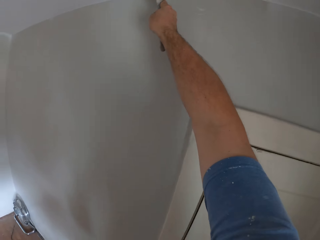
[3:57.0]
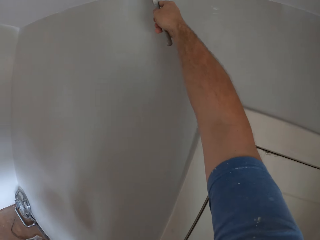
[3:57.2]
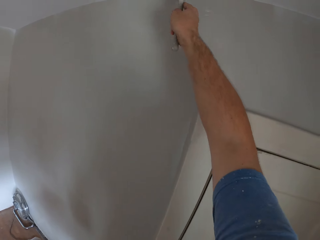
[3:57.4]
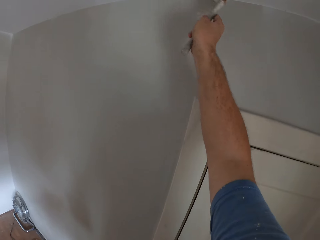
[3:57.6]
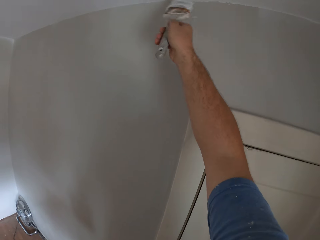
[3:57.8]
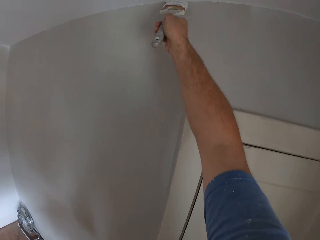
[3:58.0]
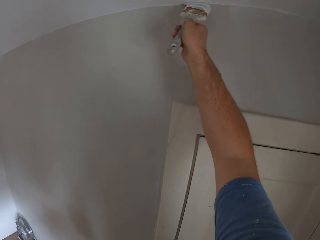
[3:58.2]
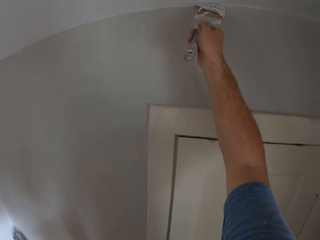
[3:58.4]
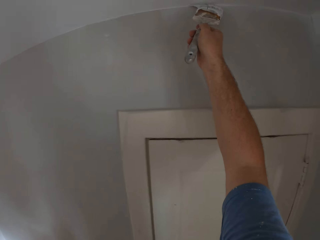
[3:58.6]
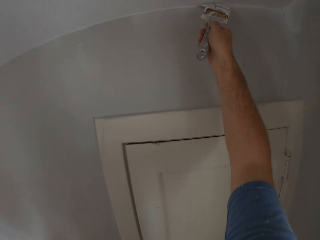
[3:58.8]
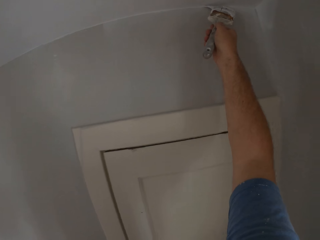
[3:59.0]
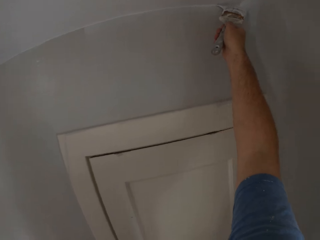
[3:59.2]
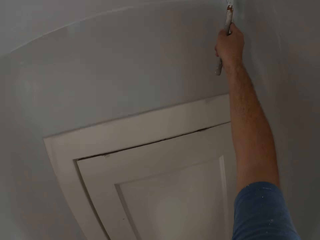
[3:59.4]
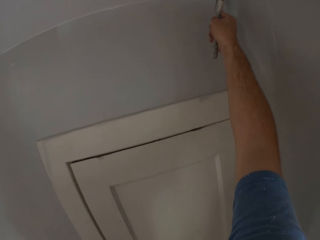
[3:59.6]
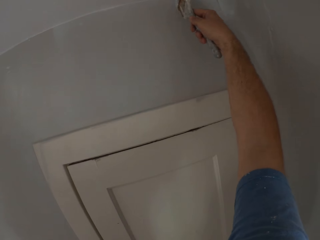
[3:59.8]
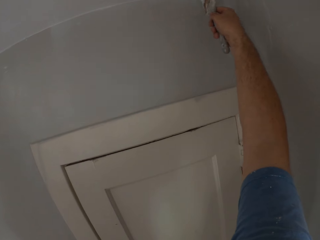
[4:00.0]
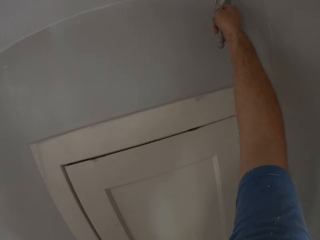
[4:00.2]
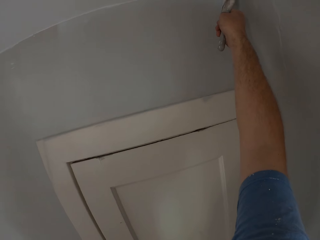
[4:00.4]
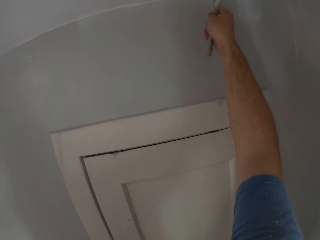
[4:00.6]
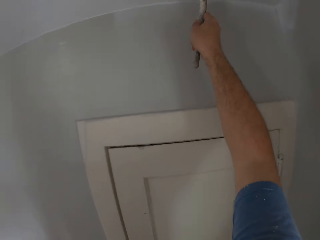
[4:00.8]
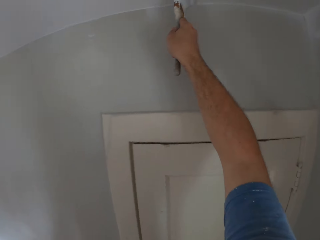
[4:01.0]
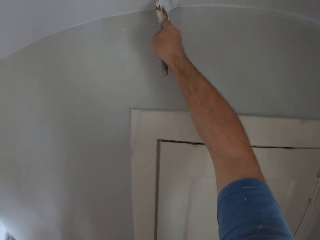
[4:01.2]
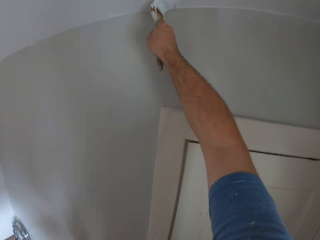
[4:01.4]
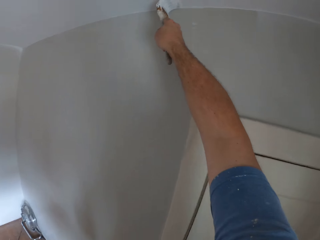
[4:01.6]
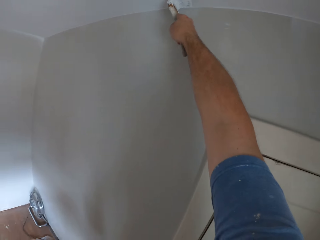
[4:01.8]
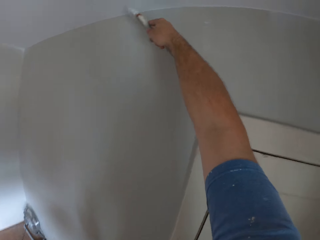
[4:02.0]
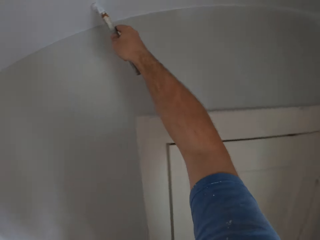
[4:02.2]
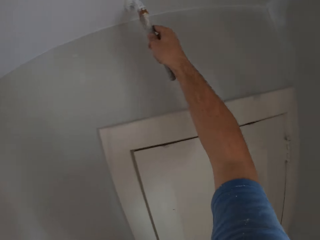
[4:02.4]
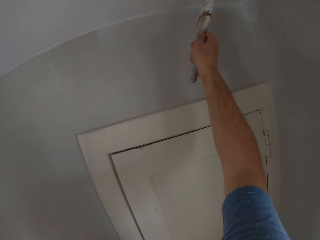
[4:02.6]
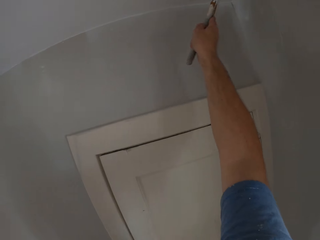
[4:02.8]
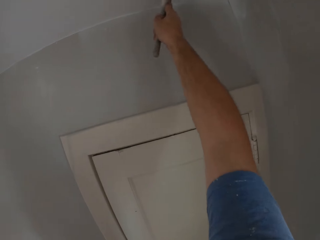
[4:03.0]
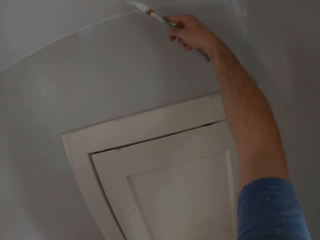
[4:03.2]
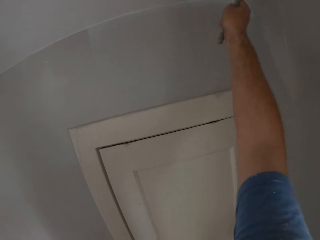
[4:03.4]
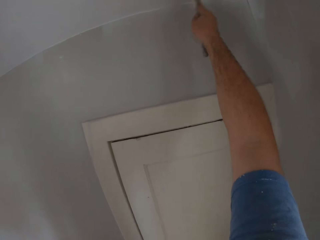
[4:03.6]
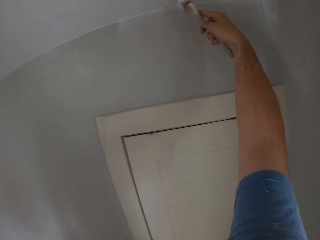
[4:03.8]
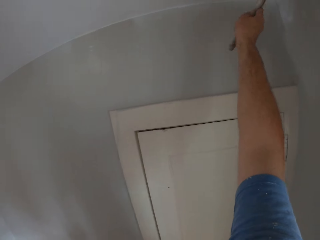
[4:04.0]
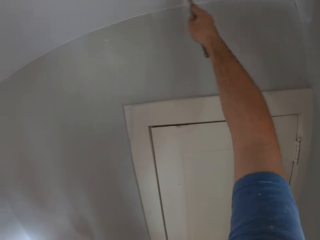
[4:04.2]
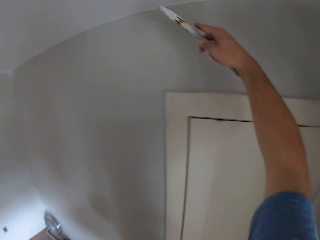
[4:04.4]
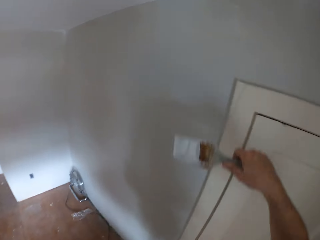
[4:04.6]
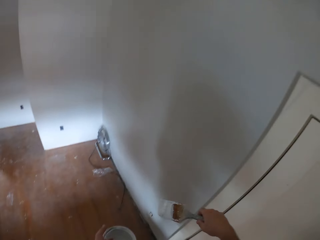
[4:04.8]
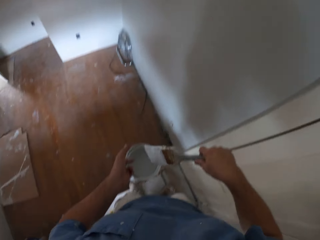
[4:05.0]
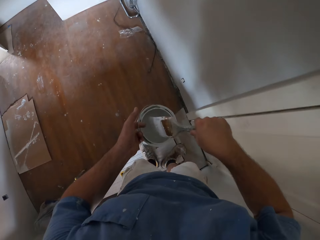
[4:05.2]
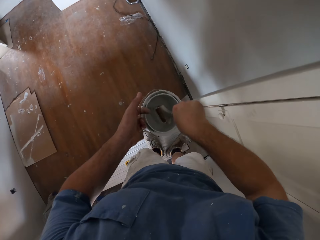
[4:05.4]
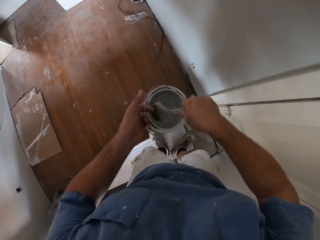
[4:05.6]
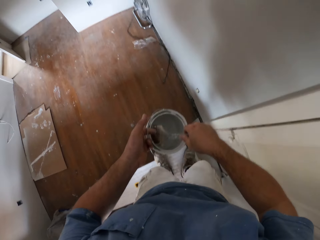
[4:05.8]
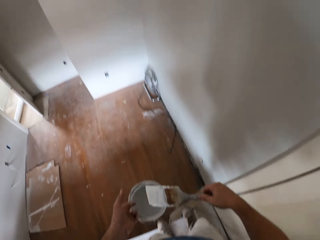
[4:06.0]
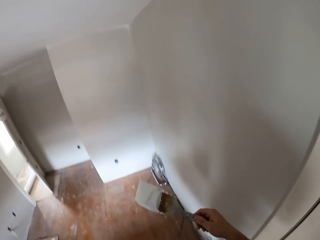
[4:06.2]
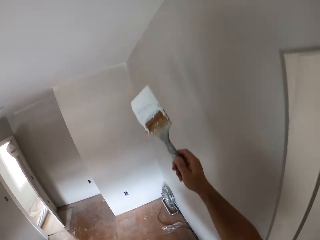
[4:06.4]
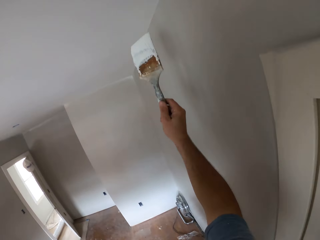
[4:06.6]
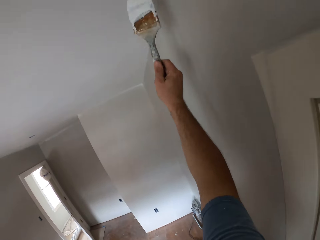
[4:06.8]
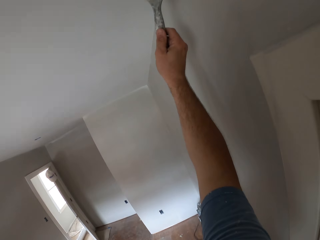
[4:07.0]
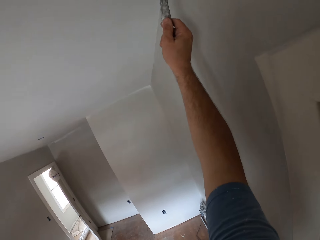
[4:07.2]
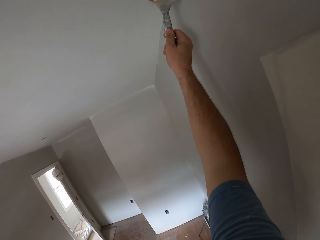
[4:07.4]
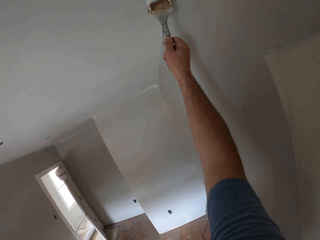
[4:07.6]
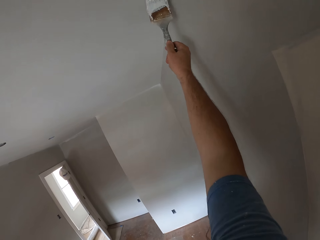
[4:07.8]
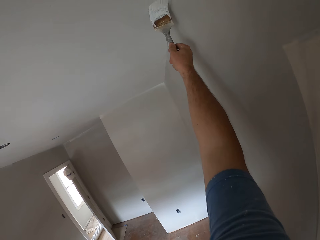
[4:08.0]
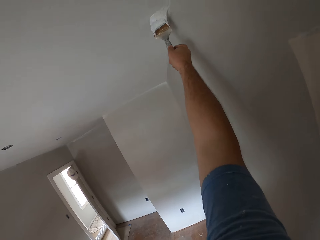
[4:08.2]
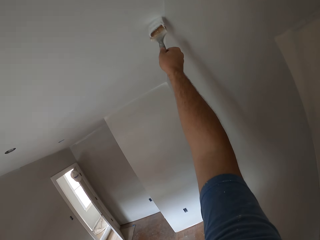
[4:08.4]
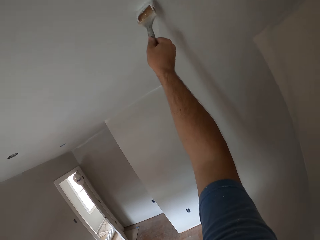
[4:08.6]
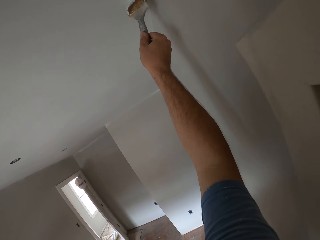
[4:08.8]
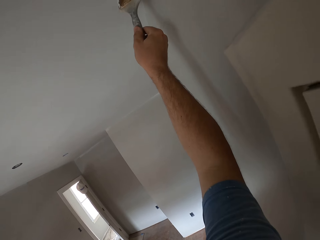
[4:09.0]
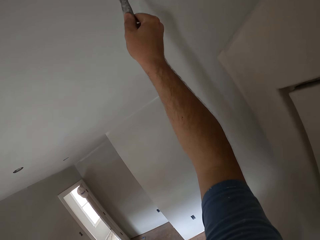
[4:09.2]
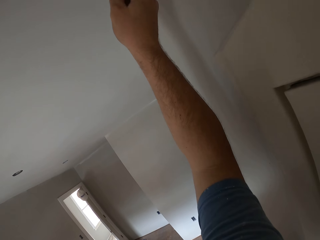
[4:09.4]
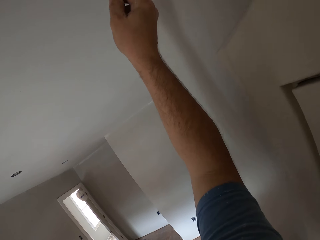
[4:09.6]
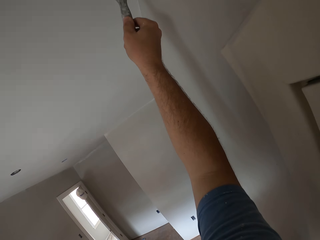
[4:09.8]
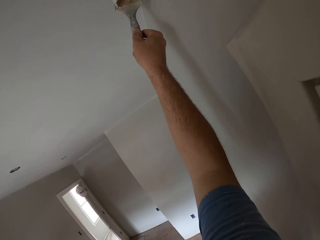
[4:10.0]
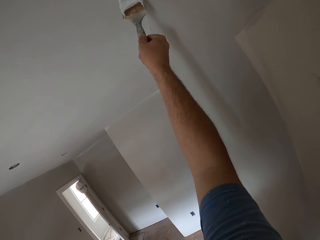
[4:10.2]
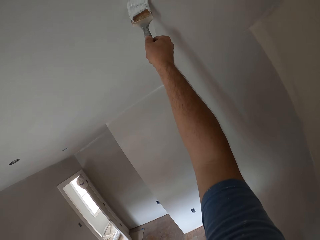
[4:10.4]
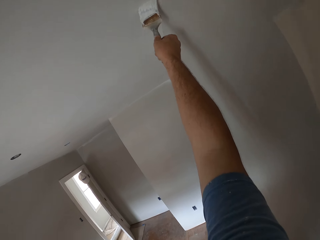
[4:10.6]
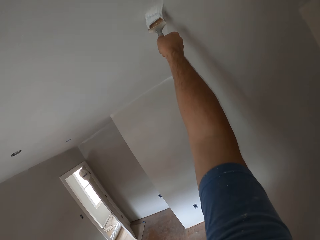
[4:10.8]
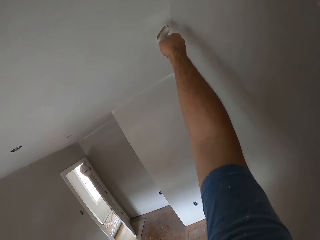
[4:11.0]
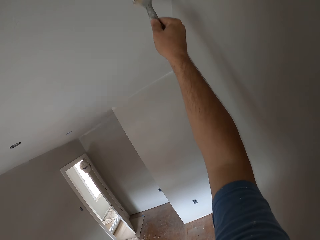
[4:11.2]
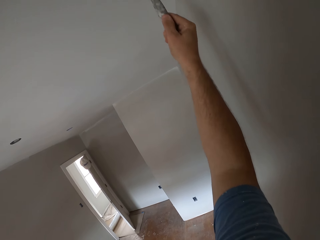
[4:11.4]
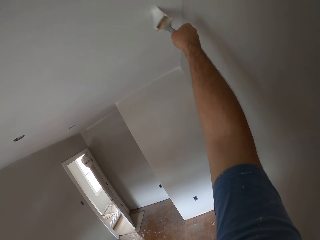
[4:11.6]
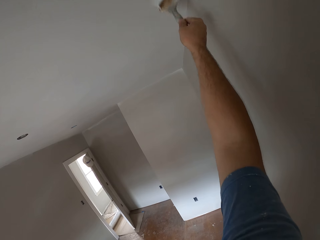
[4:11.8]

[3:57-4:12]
The camera wearer scoops up paint with the paint brush from the paint can. They paint another part of the ceiling with the paint brush.

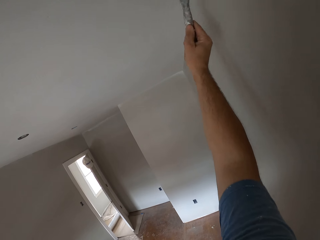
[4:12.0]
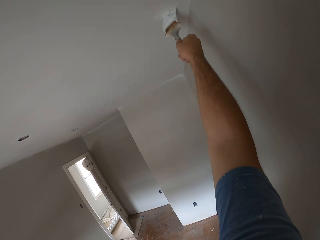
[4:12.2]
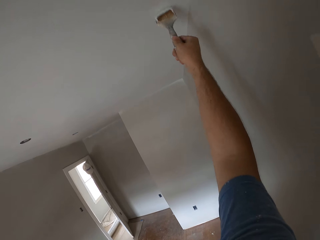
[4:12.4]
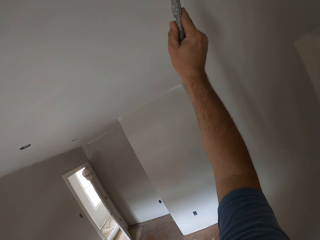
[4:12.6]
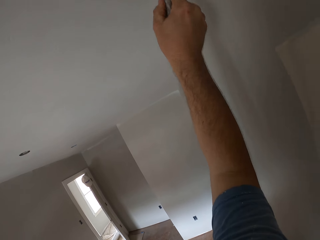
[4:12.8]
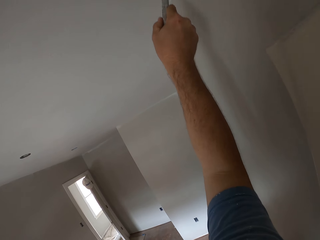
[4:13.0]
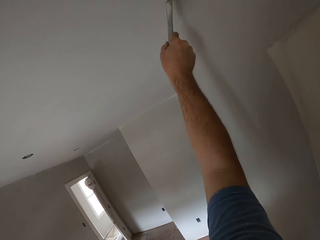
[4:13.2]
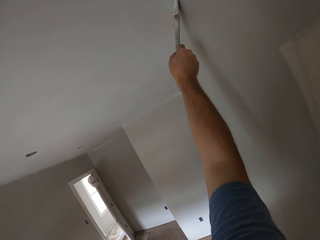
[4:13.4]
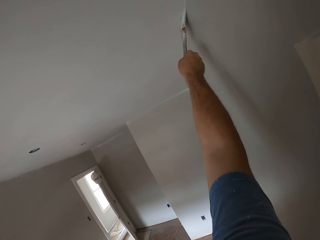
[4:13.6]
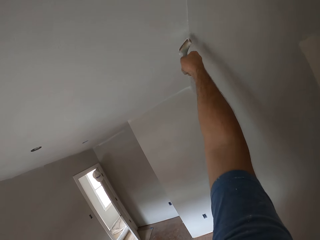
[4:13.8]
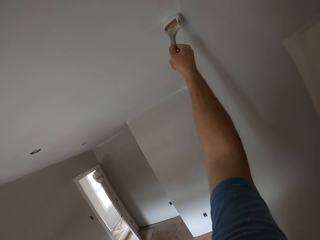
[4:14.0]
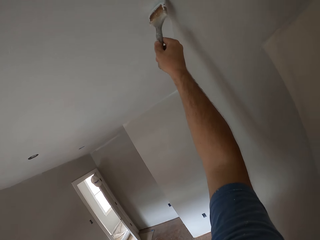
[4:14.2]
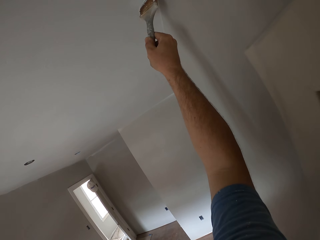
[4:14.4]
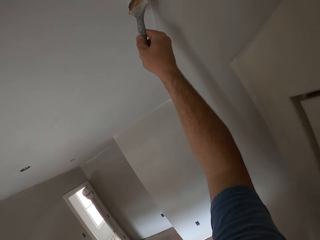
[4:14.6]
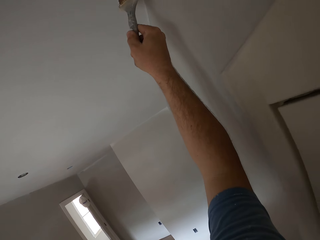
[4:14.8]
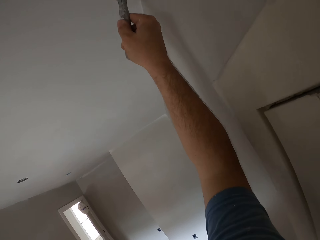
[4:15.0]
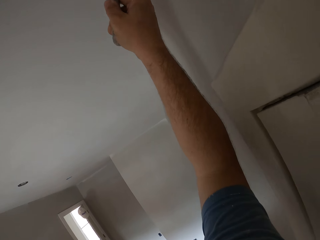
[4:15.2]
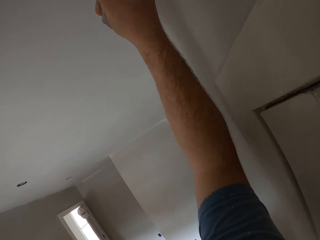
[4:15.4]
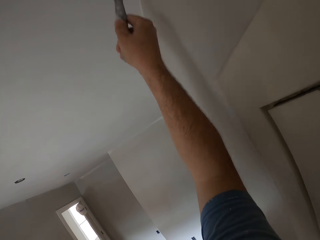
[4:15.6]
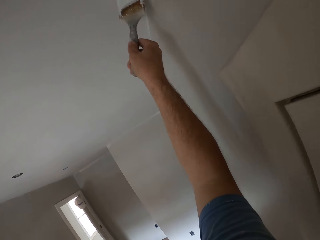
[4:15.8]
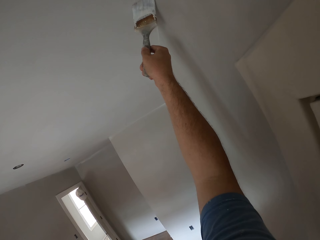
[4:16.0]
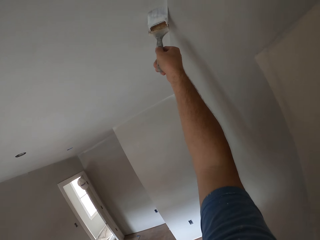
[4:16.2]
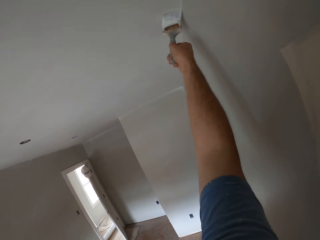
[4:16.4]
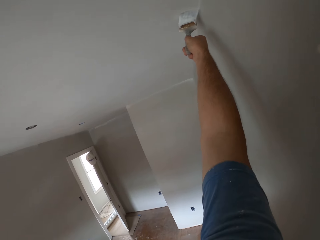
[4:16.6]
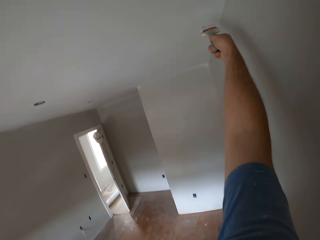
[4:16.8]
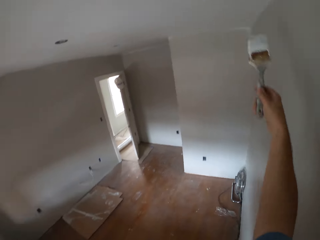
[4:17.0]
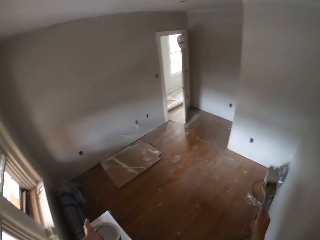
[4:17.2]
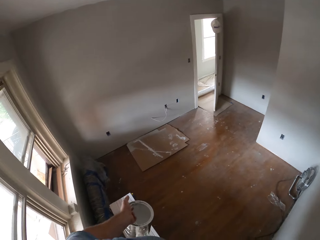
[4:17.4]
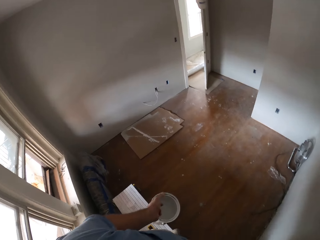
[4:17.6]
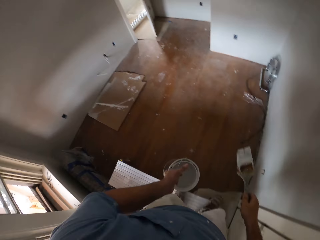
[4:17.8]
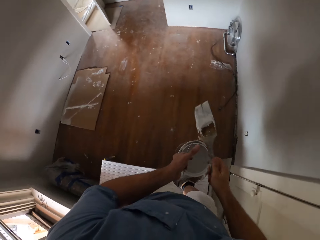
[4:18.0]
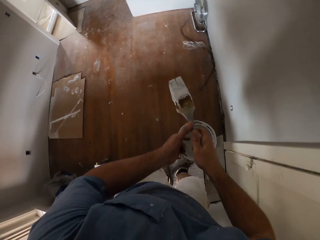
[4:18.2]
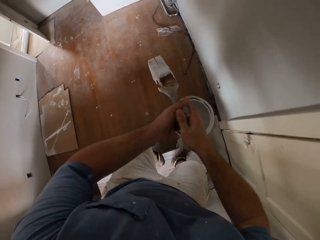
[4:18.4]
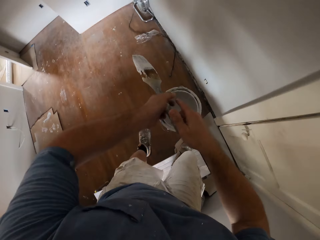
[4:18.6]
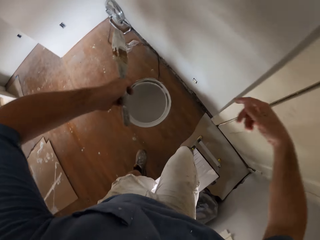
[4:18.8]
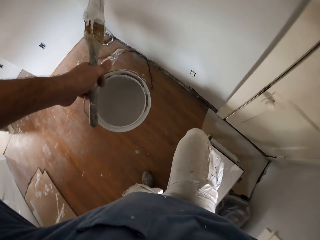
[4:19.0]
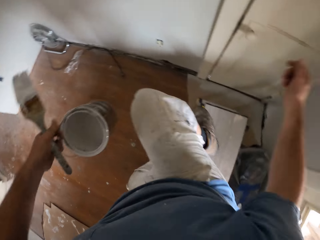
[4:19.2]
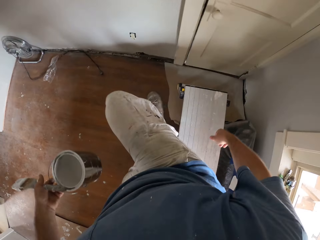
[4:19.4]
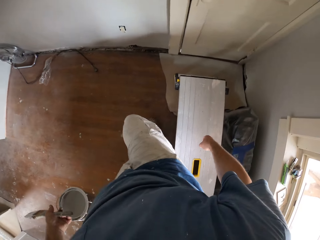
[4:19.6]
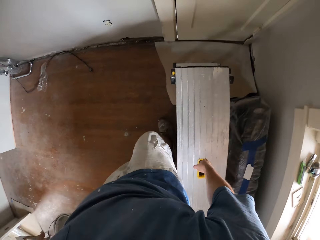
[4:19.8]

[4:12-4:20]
The camera wearer passes the paint brush to his left hand. He climbs down from the bench.
